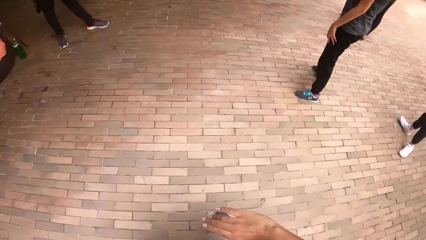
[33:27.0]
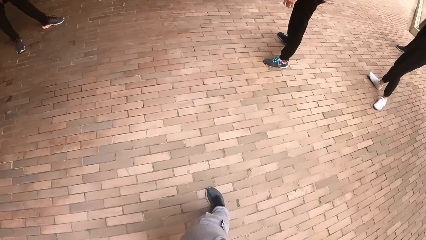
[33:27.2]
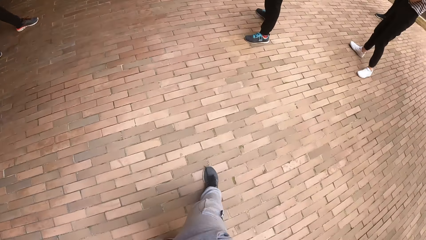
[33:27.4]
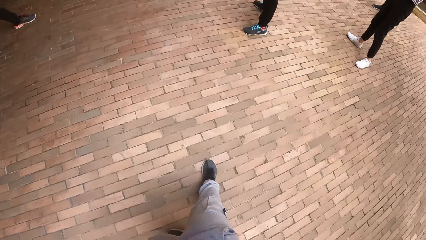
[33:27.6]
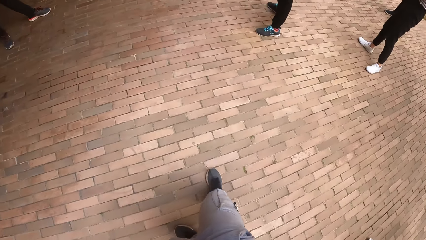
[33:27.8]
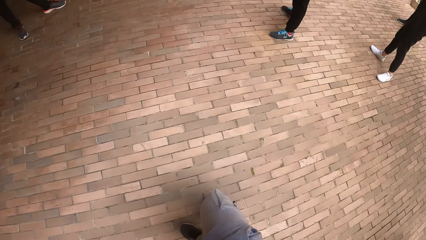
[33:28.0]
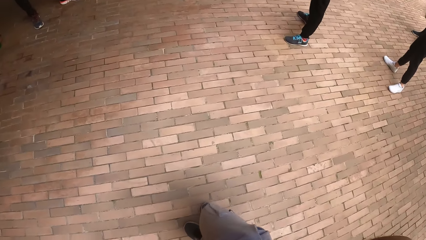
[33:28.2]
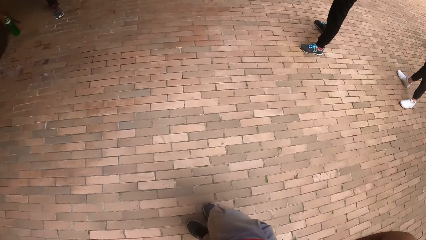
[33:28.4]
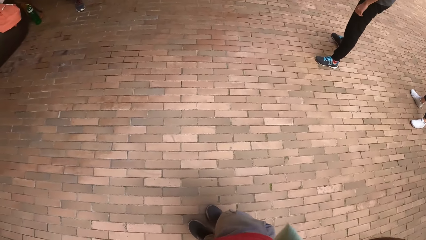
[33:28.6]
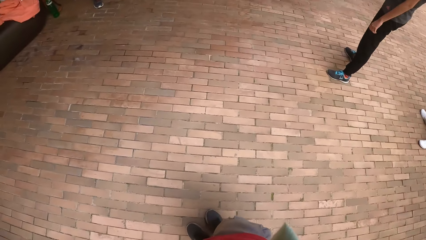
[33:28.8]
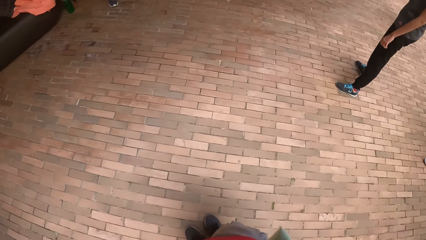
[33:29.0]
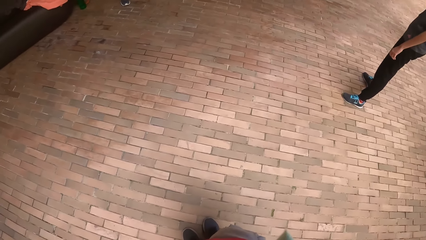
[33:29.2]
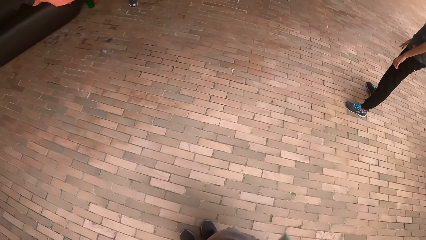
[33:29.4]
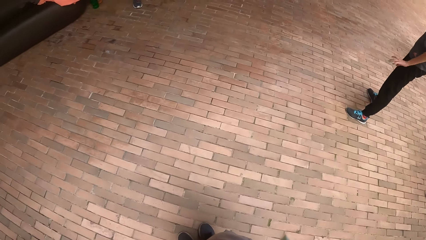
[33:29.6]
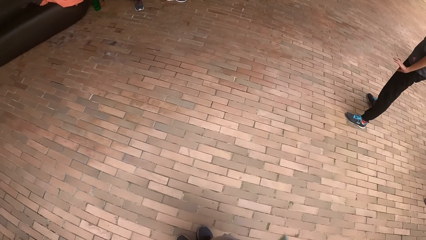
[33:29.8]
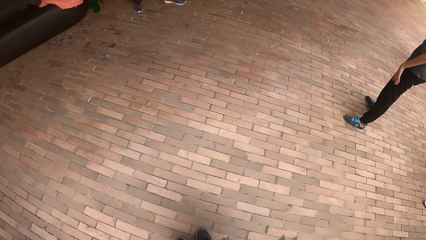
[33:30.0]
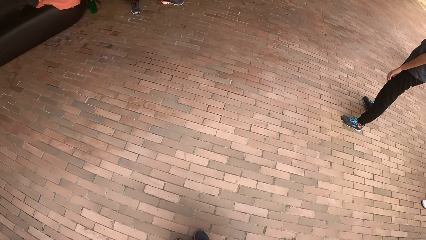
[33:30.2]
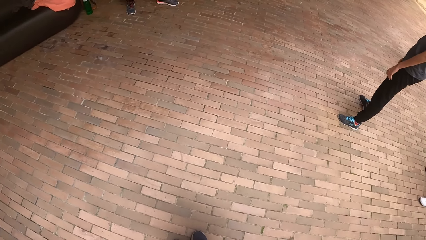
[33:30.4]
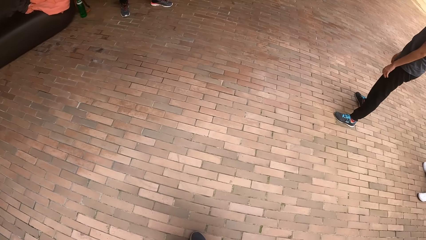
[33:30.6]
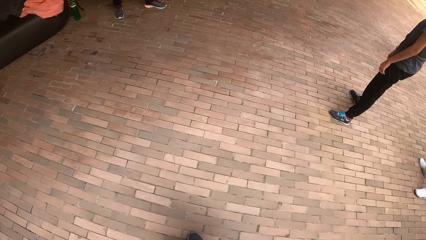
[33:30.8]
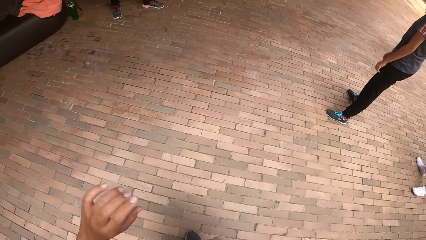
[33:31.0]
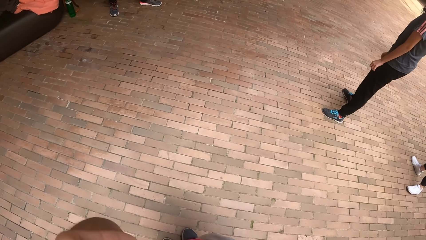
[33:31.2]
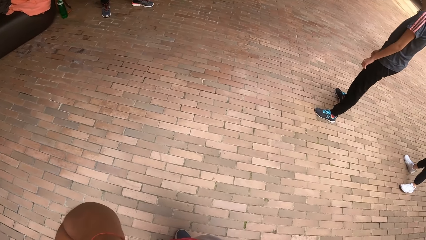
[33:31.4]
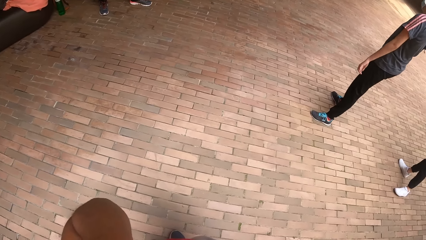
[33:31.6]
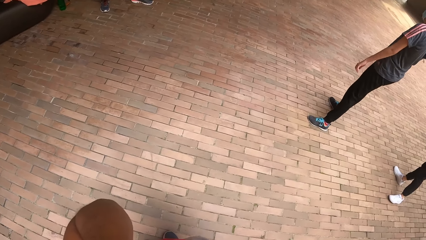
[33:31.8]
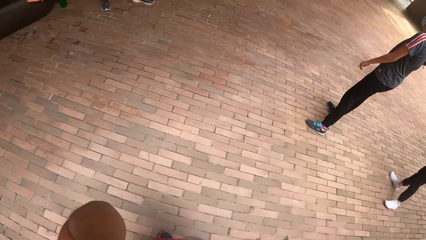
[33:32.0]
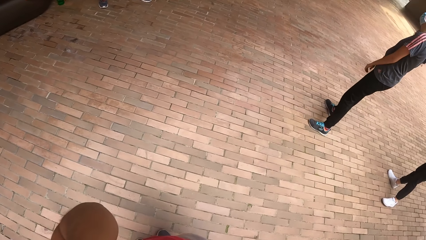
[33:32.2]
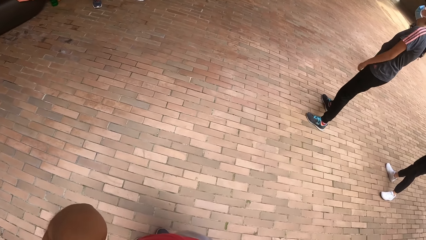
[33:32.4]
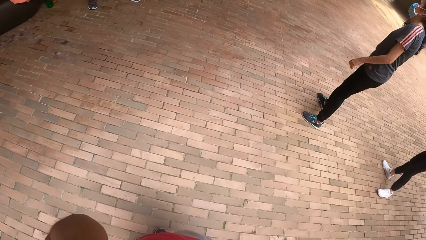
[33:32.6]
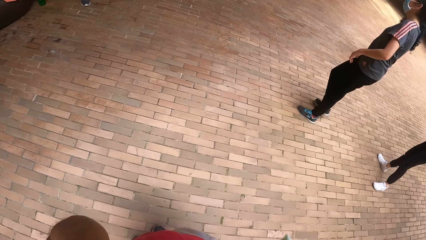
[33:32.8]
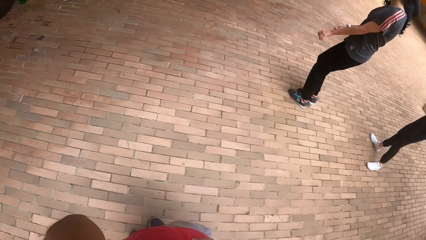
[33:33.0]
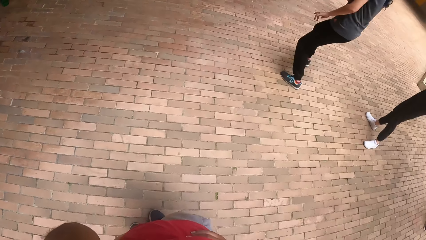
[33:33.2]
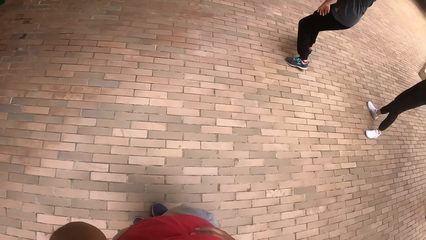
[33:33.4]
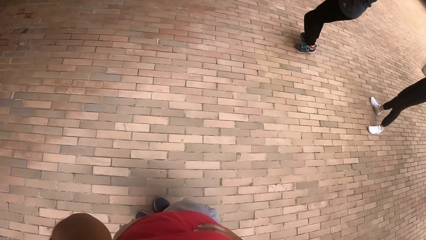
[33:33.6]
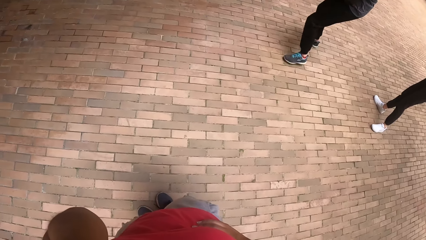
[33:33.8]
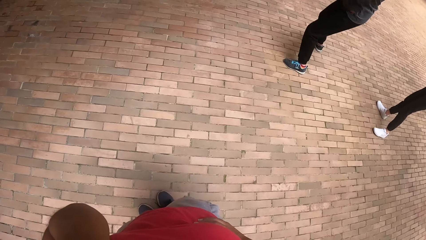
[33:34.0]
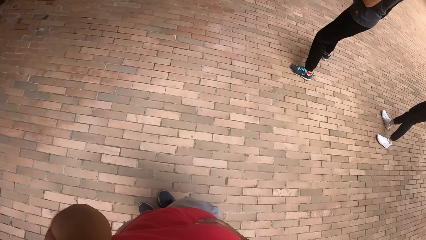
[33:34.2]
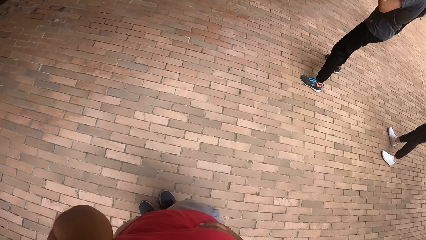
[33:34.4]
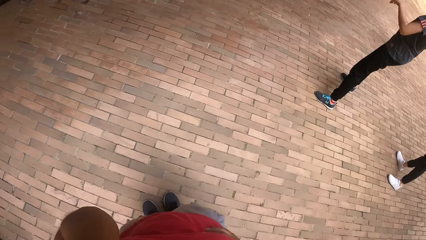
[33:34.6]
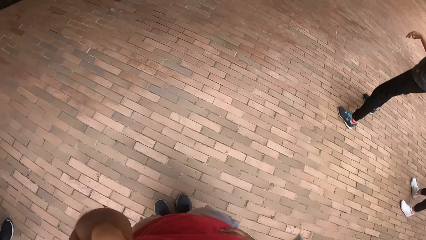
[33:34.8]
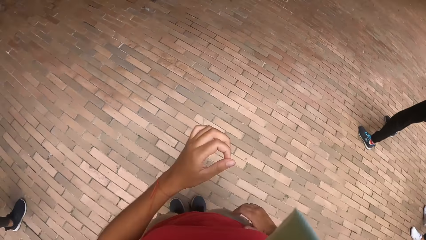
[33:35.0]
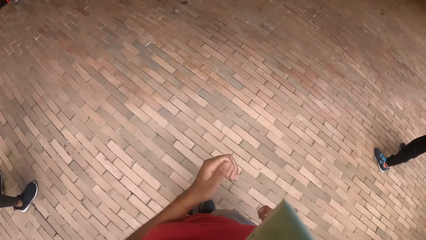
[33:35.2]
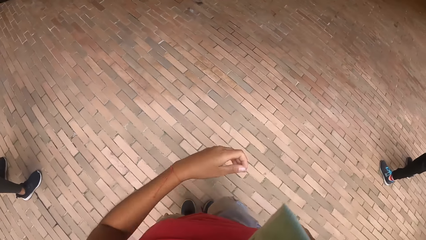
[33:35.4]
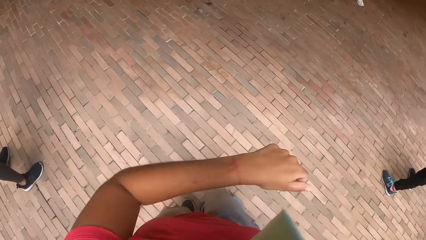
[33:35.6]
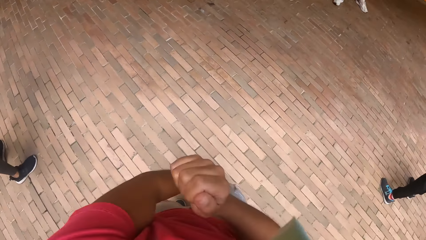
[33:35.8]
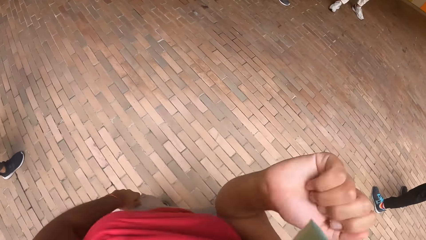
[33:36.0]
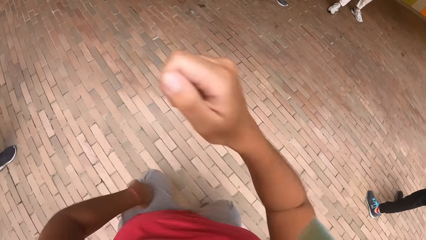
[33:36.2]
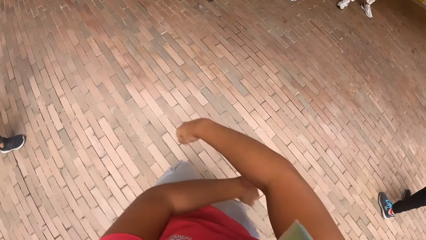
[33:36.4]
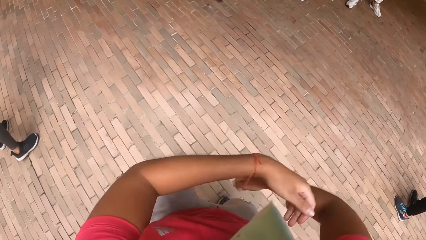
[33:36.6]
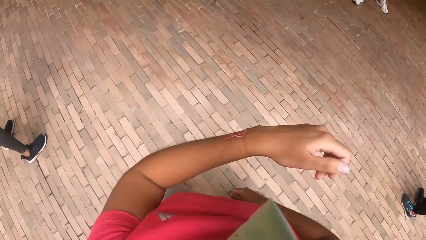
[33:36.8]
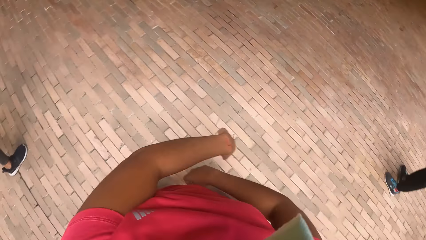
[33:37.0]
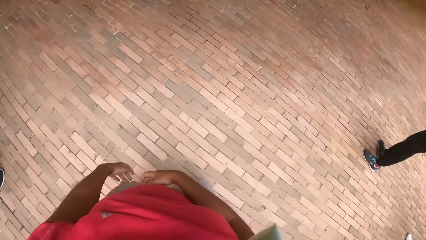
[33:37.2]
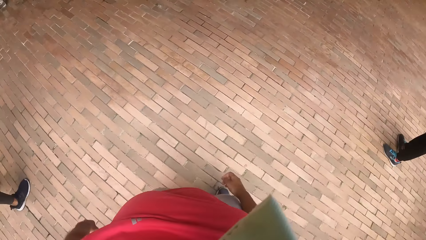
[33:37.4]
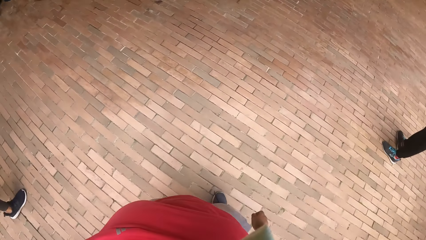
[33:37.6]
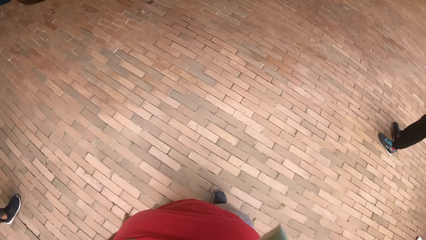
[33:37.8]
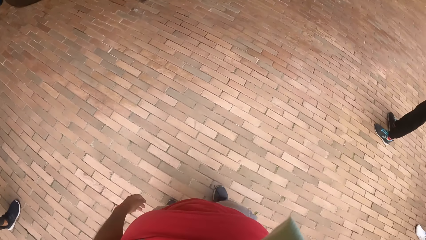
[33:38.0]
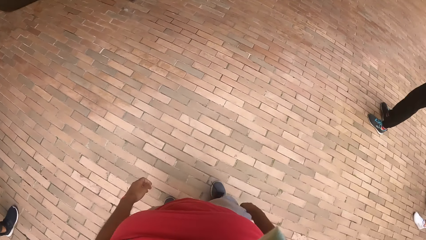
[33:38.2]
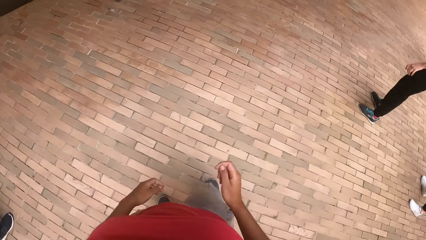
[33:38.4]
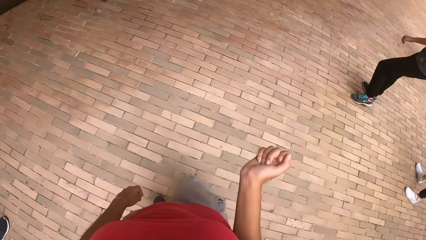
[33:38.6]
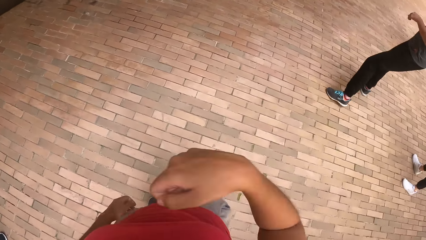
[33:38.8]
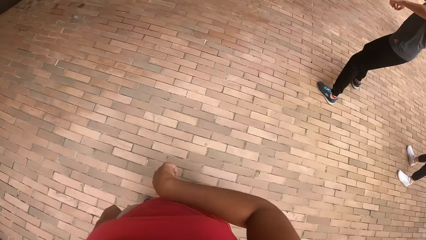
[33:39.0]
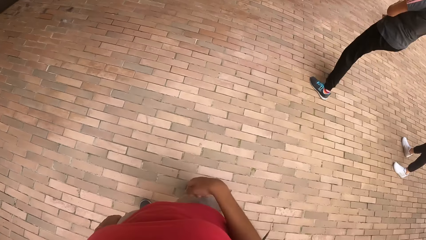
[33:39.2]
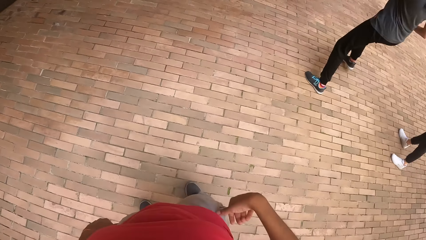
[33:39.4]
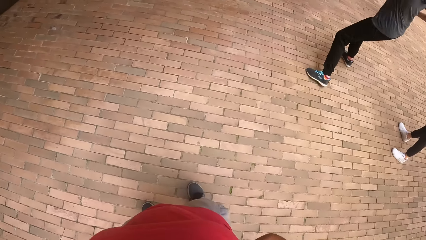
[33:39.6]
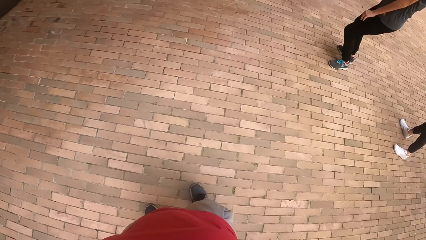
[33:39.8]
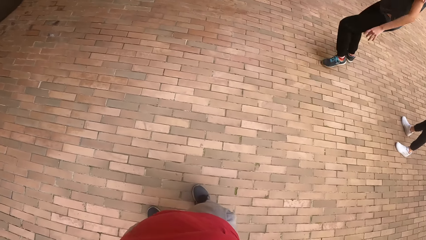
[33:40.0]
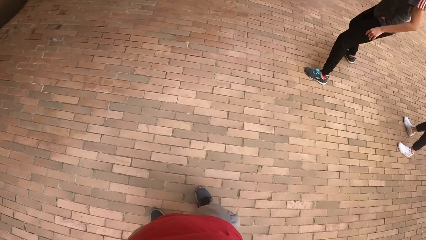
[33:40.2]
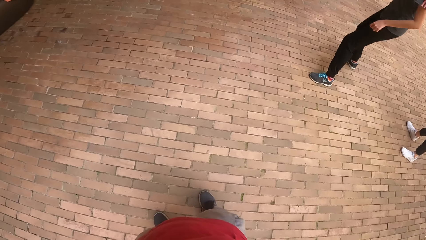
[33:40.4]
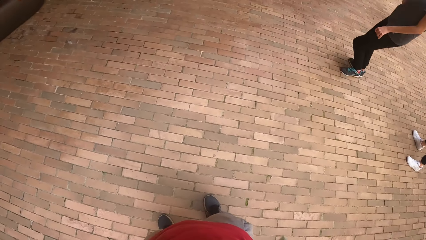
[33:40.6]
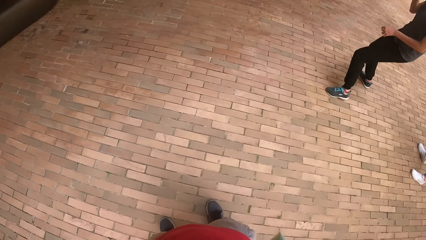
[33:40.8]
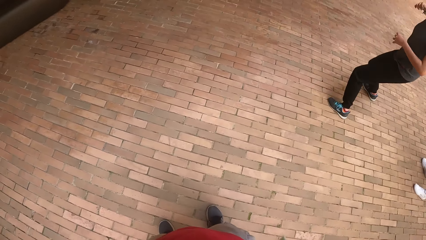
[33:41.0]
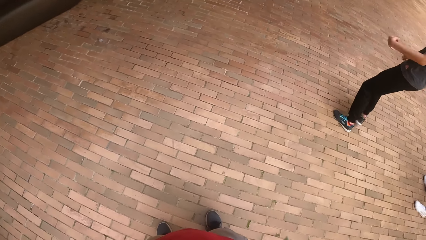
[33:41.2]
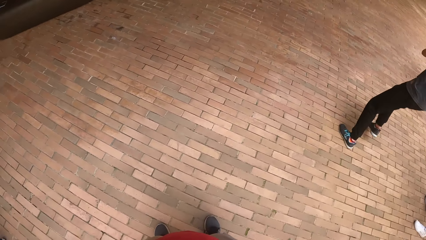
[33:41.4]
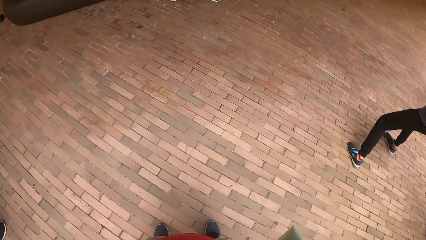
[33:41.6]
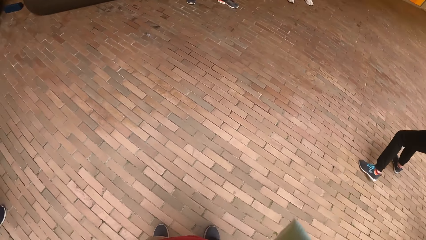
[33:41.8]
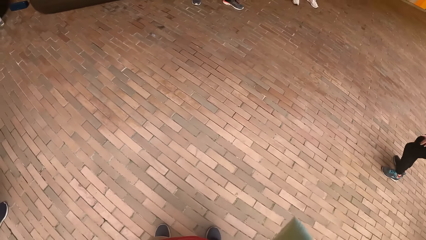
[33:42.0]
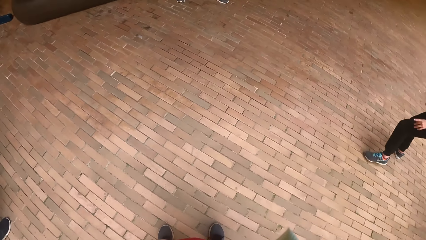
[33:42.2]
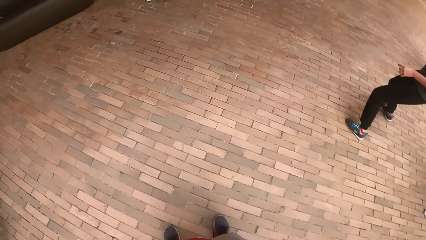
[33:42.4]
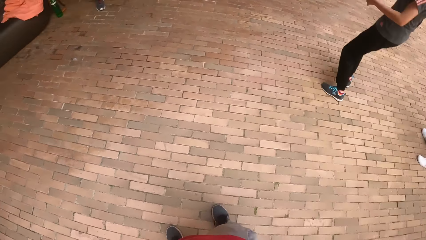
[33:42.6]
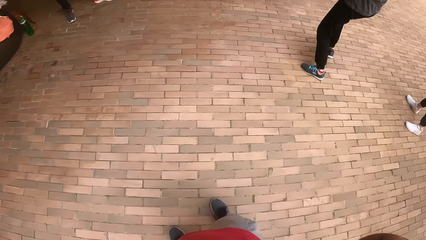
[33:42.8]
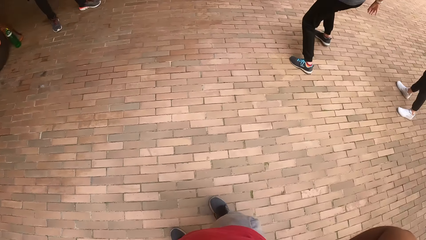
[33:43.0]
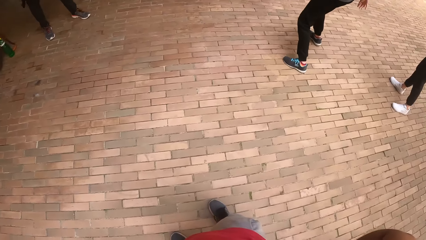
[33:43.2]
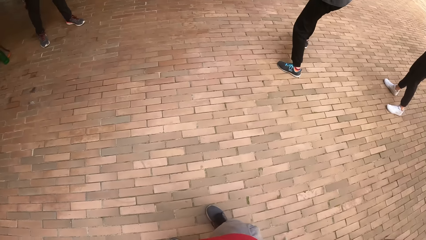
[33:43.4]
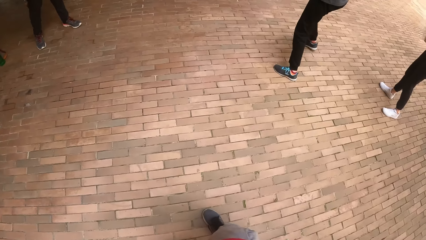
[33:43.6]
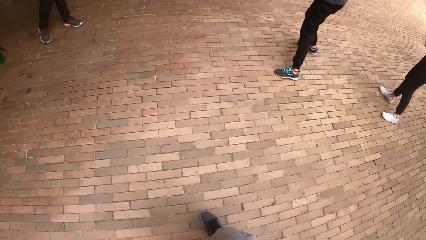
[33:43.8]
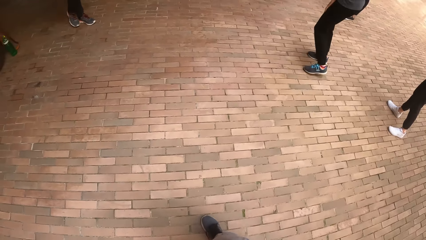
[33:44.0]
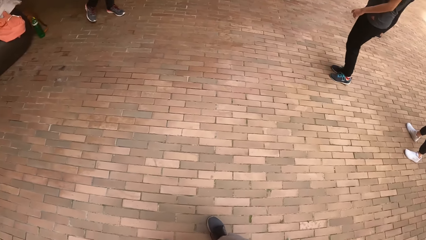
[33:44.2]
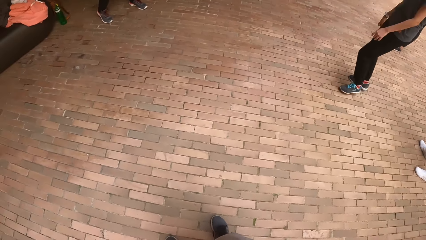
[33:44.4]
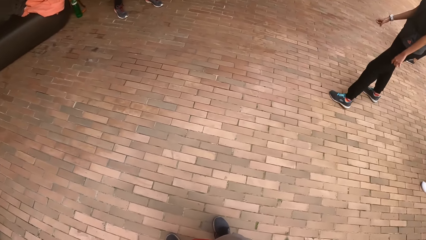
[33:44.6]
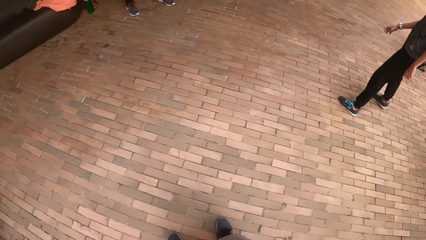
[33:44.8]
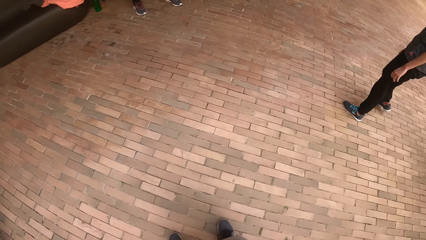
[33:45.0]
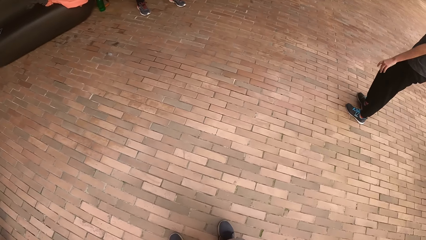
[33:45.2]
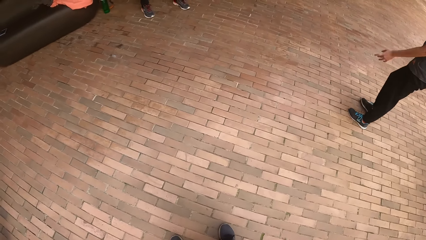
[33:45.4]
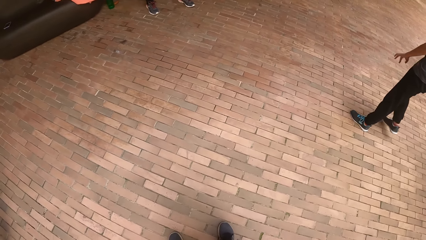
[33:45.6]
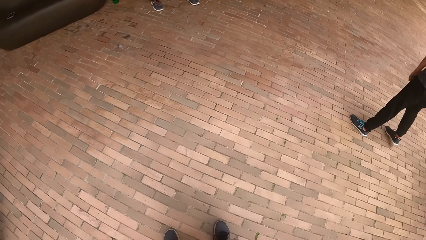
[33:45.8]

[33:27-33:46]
The camera wearer stops dancing. They exercise. They start dancing. They stop dancing.
